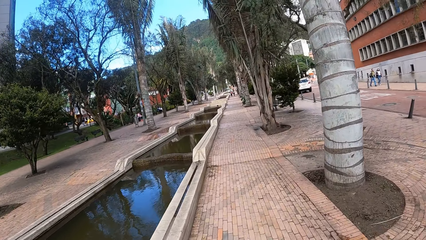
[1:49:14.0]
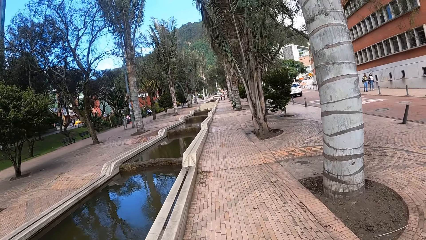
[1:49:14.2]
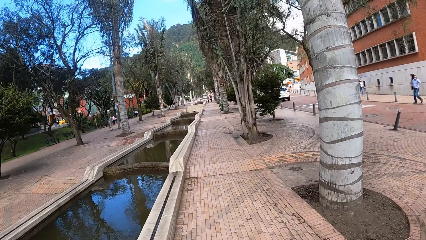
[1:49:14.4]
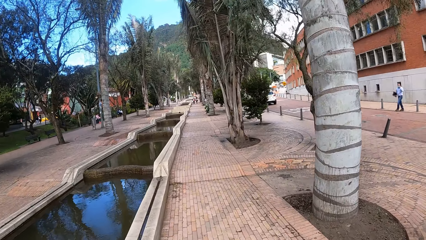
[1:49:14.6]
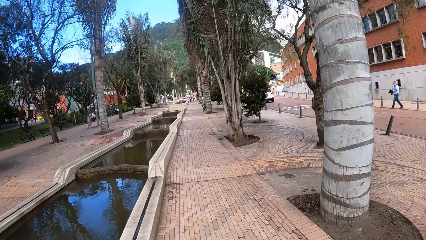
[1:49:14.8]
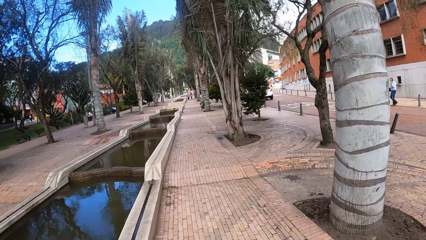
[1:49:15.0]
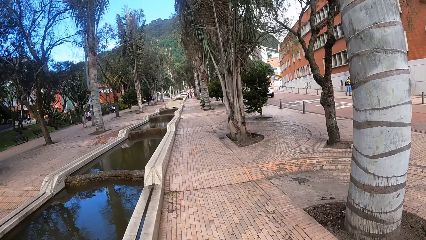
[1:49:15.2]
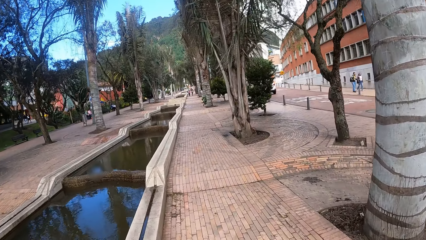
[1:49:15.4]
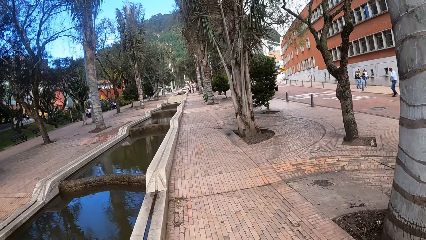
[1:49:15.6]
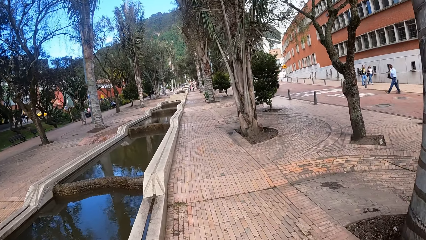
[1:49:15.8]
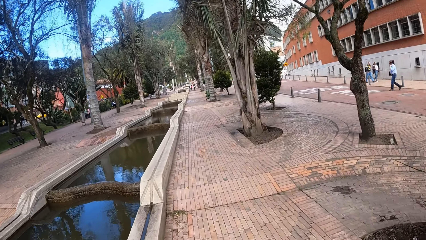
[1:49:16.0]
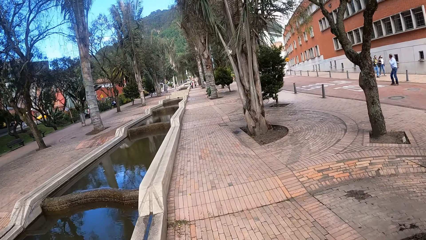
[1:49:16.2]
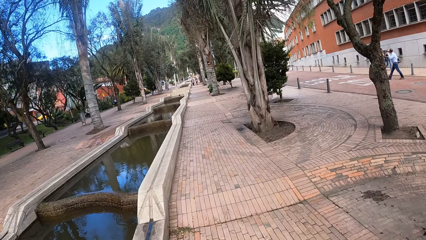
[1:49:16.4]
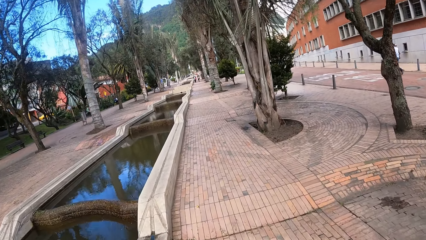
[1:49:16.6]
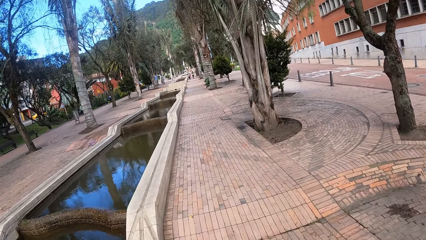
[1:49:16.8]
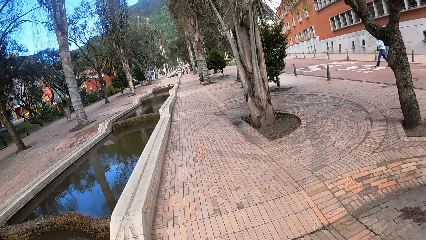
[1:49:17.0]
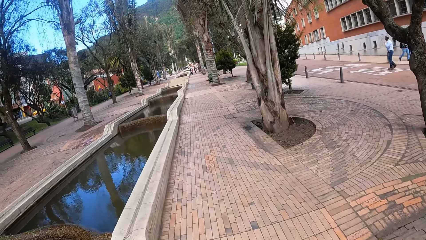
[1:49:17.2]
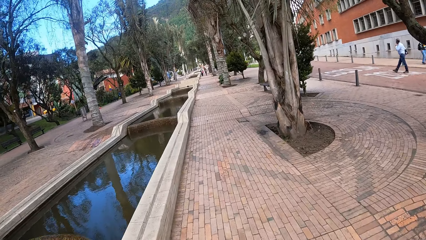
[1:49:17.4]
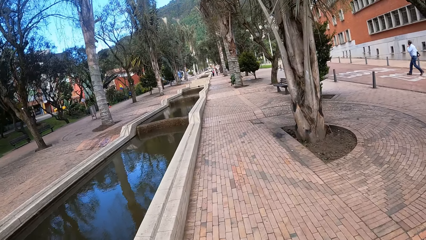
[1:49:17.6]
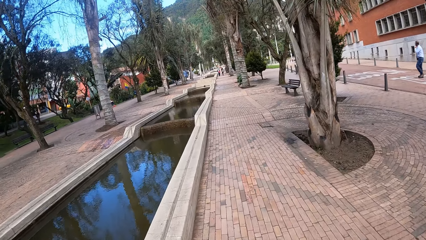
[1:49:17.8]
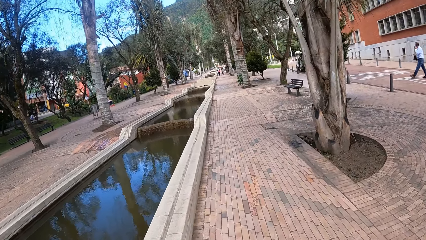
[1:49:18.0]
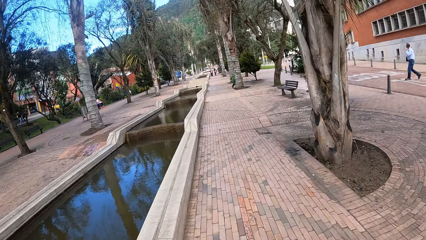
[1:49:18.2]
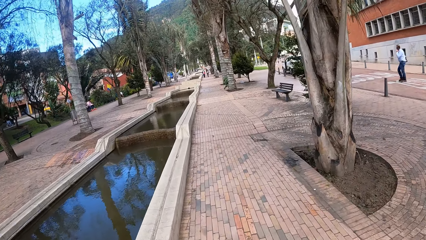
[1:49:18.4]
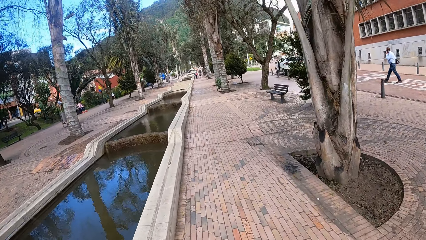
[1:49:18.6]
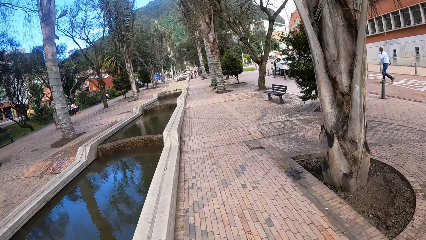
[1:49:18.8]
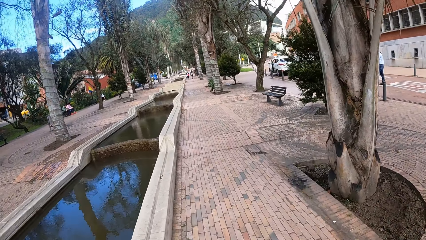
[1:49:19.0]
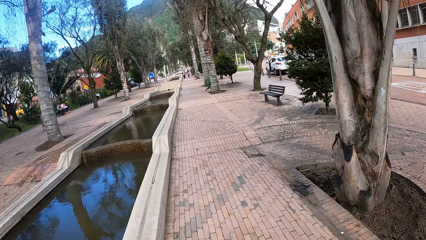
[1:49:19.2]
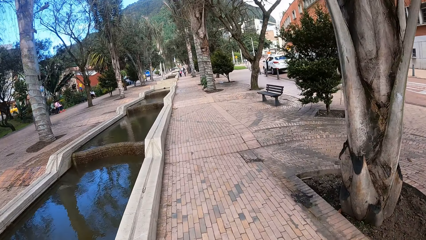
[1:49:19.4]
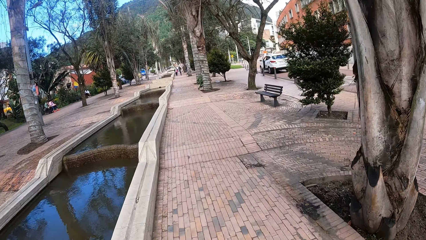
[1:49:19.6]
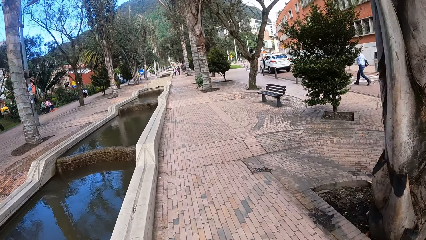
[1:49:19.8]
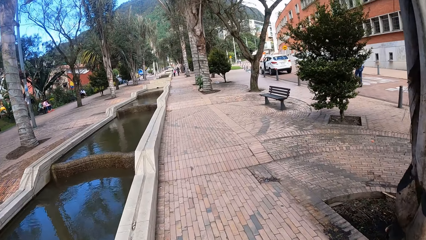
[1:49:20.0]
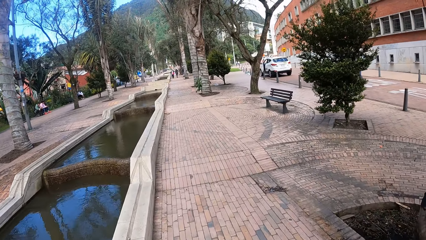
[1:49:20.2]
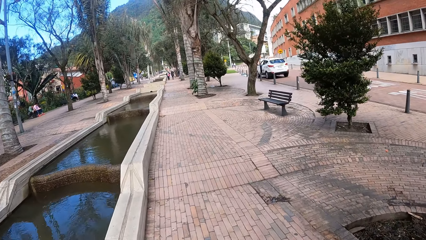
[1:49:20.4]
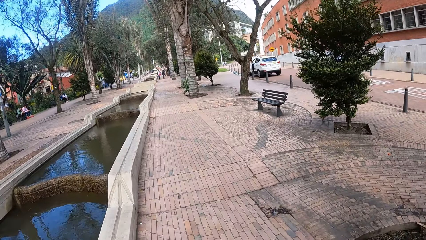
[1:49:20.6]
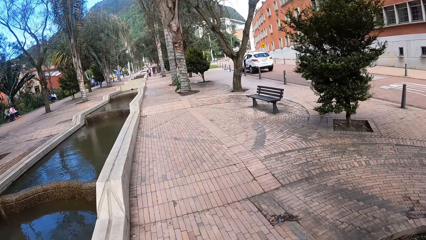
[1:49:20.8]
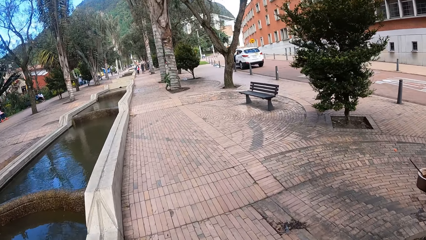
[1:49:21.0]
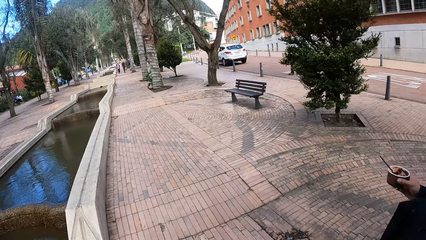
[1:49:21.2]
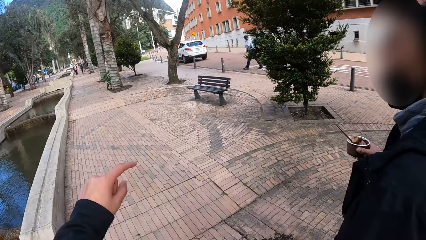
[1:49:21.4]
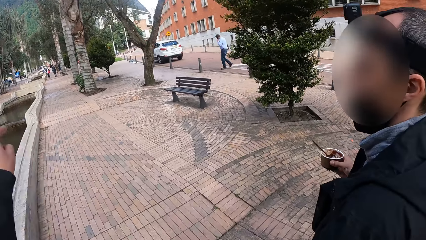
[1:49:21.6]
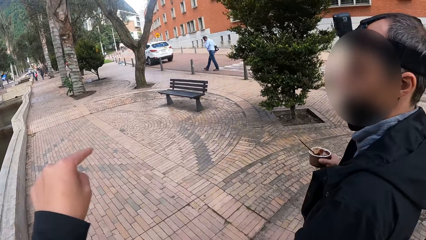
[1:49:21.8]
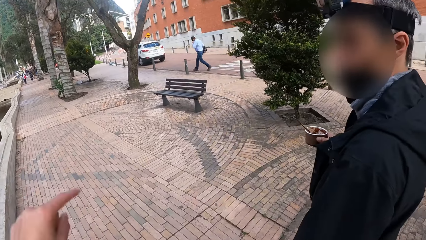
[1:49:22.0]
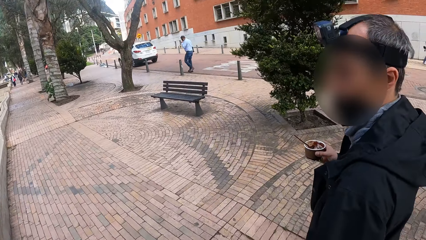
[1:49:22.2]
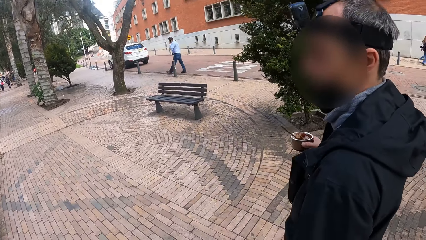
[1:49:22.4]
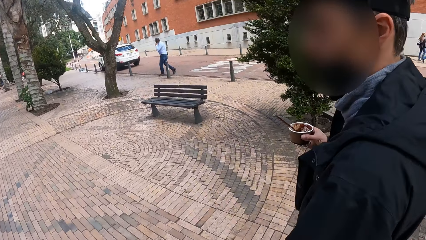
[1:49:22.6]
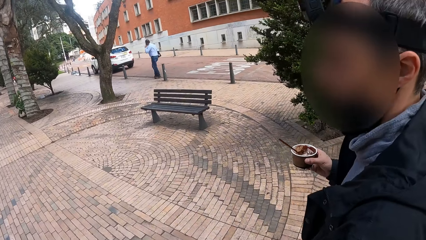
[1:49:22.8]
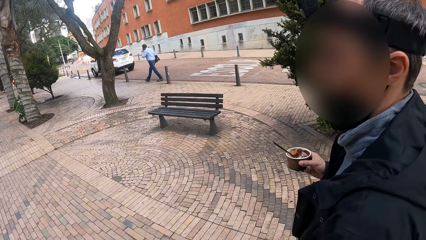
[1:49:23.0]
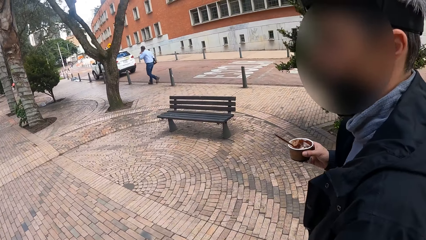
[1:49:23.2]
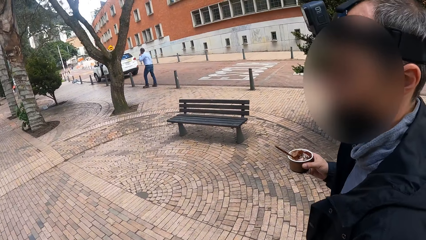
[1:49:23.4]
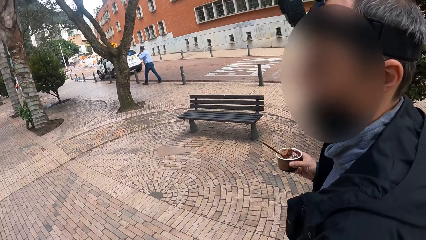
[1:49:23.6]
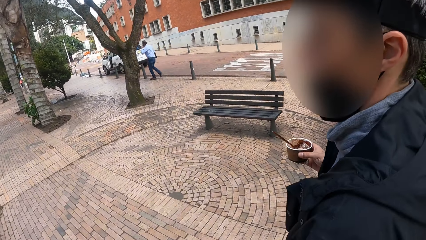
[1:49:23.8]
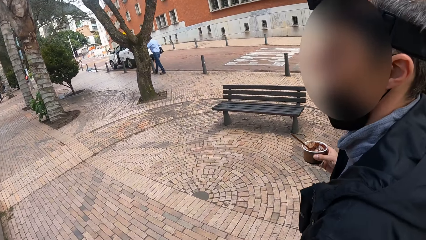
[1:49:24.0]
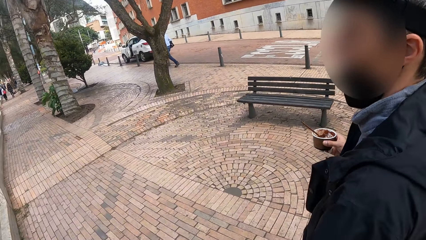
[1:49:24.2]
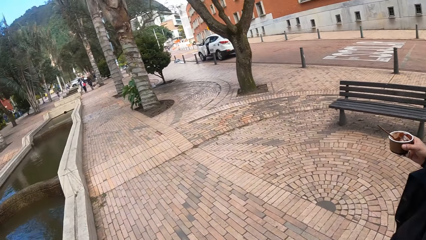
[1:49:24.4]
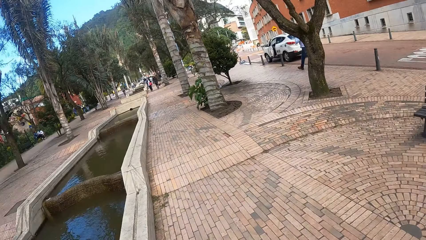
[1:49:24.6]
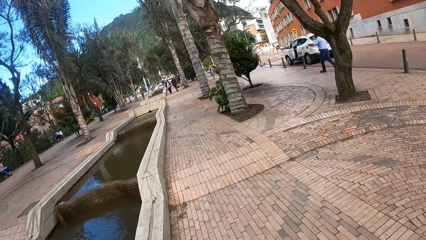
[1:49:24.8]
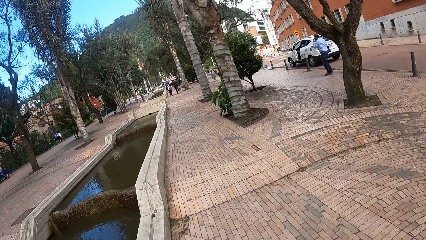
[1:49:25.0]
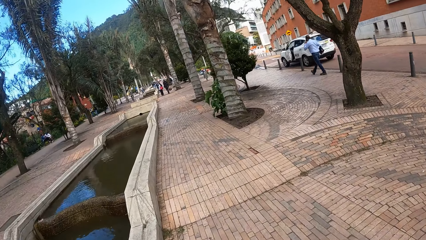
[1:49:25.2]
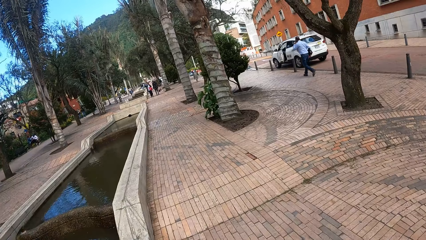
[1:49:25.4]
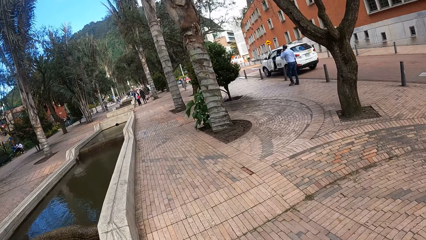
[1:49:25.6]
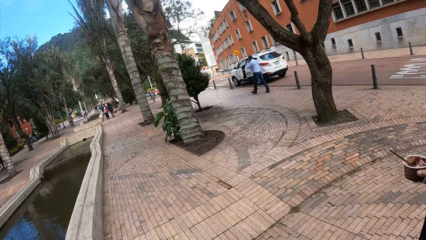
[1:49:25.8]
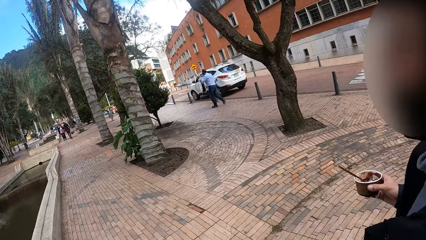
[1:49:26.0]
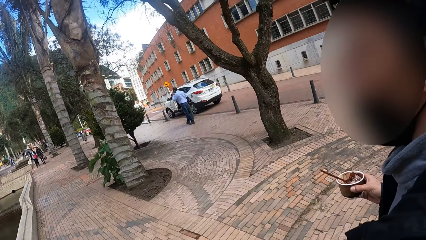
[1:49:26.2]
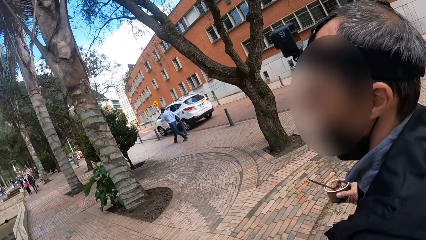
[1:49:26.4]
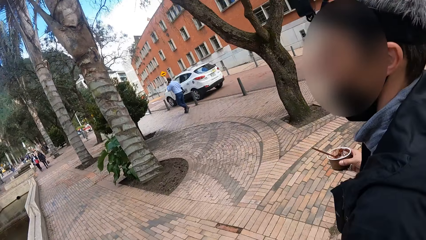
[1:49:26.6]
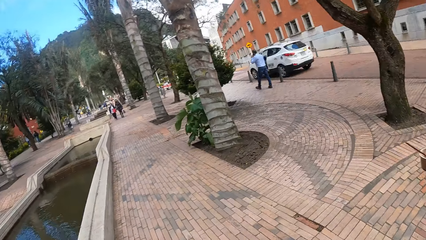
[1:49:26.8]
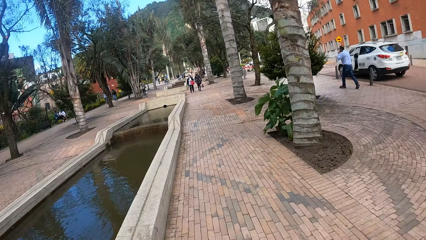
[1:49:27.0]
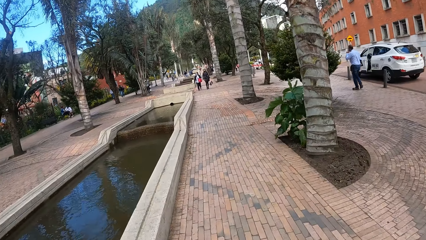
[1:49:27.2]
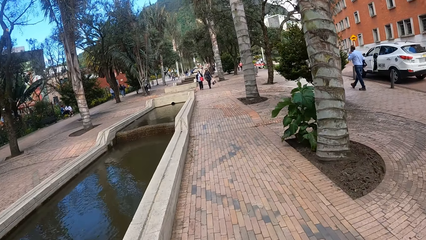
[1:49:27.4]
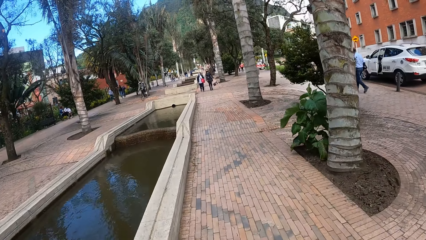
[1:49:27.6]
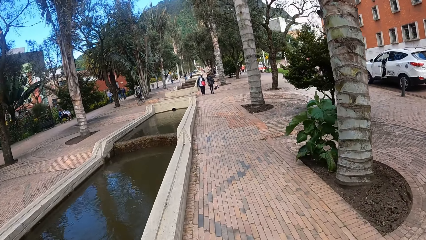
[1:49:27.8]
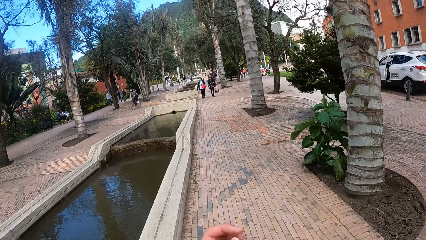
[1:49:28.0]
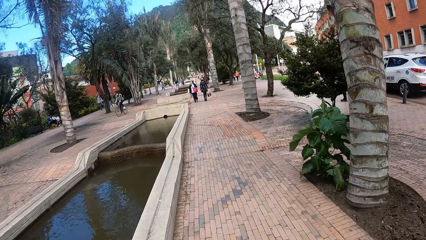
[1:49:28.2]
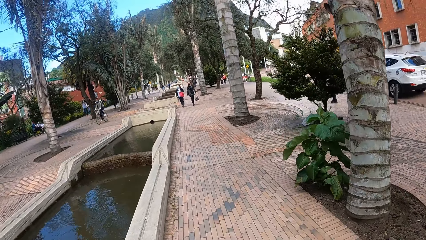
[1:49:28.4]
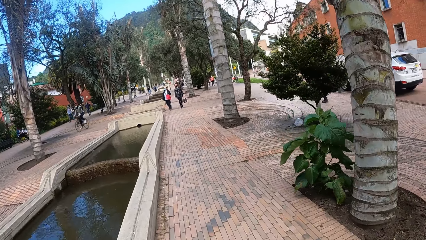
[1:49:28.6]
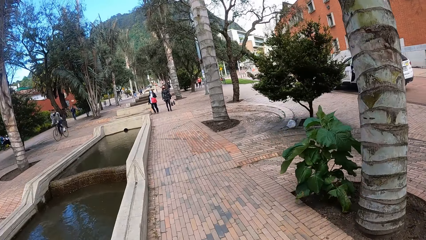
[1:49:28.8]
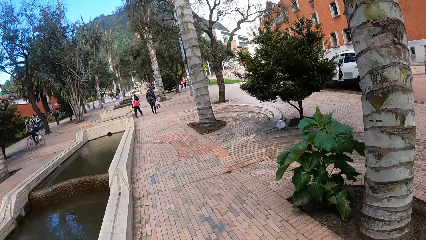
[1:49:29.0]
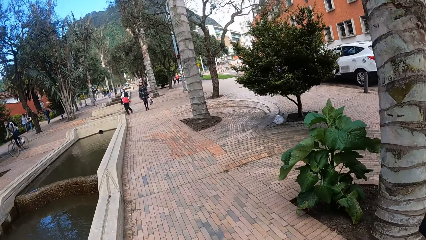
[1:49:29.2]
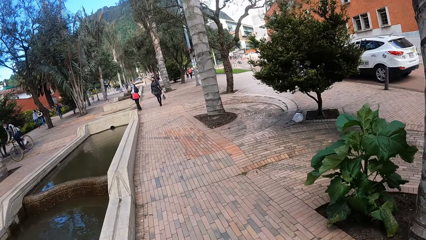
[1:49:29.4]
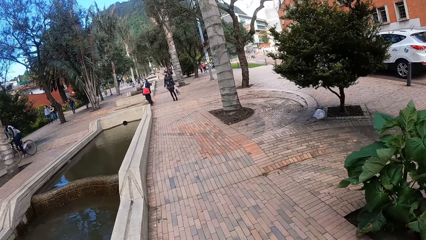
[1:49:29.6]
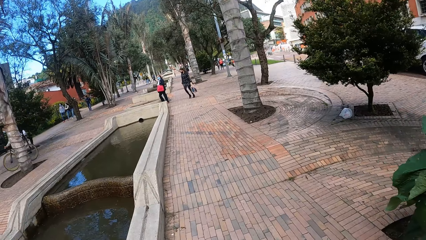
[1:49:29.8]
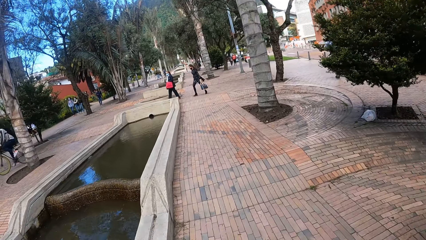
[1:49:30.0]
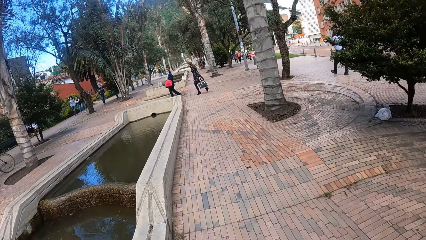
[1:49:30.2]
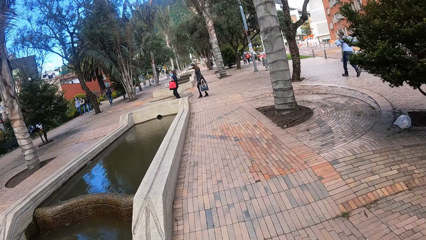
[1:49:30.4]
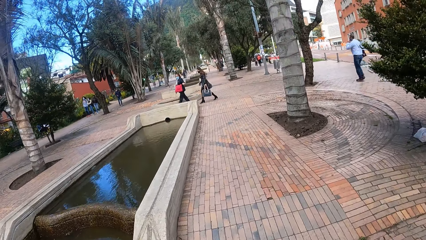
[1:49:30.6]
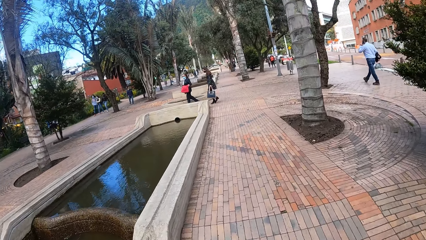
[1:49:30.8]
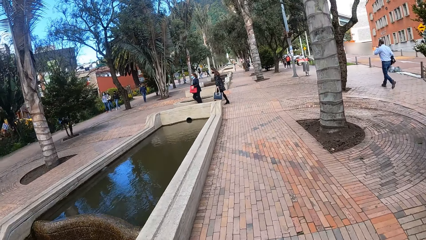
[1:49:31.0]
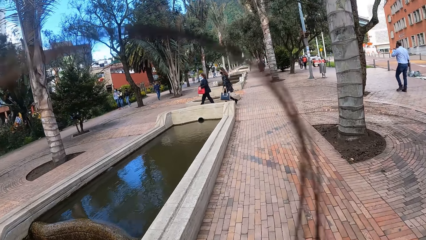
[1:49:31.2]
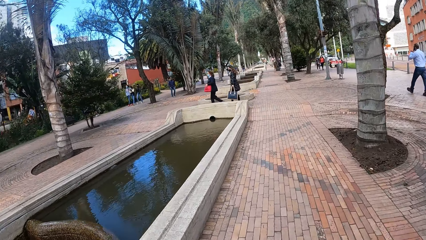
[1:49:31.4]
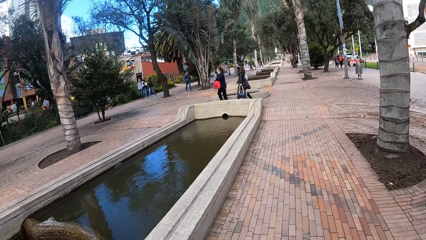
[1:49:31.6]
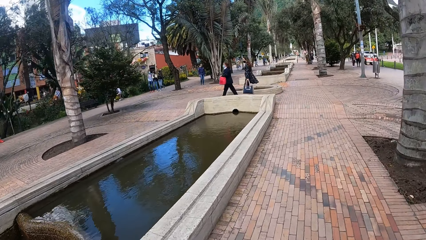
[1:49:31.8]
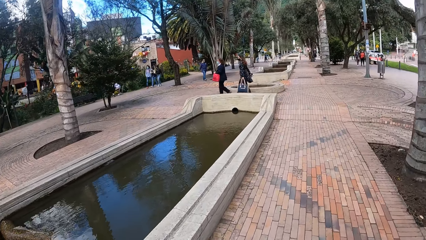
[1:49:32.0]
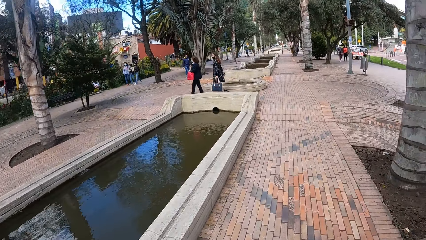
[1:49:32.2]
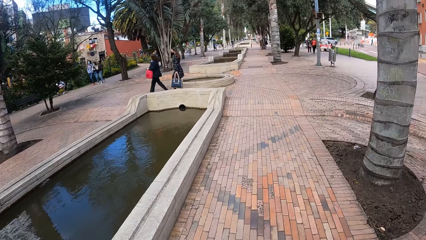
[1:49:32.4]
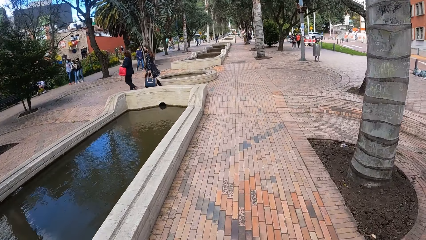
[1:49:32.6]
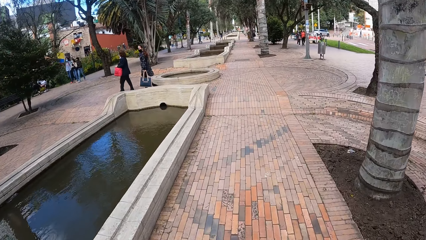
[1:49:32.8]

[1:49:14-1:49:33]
The camera wearer interacts with a man. The man looks at the camera wearer. The camera wearer talks with the man and points at something. They look at the man.
